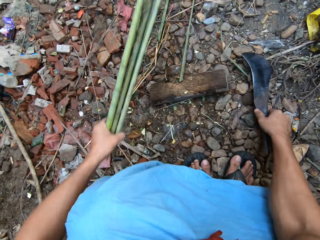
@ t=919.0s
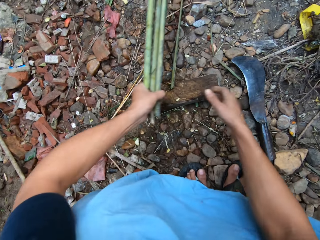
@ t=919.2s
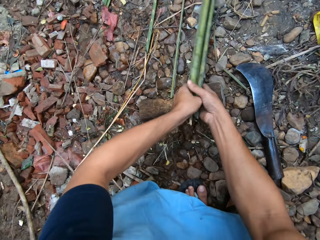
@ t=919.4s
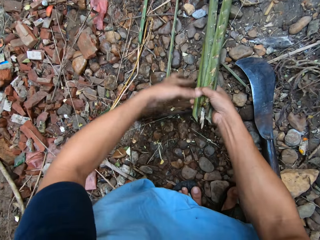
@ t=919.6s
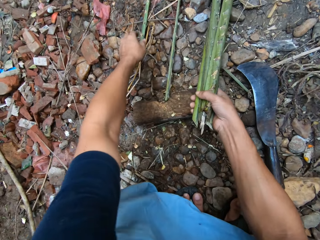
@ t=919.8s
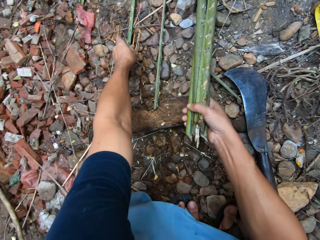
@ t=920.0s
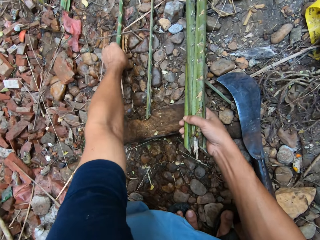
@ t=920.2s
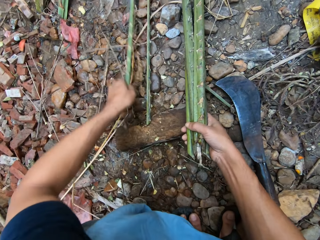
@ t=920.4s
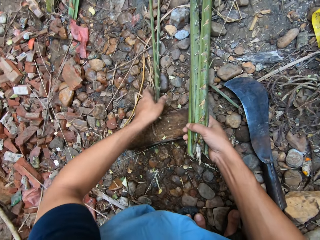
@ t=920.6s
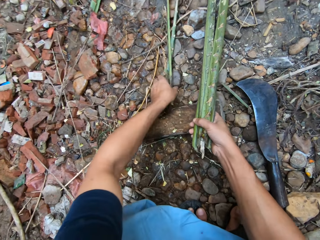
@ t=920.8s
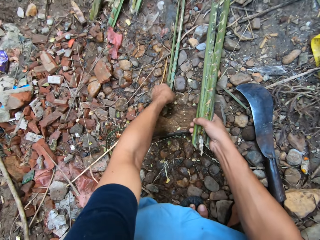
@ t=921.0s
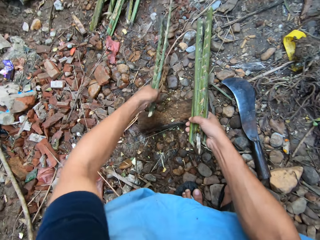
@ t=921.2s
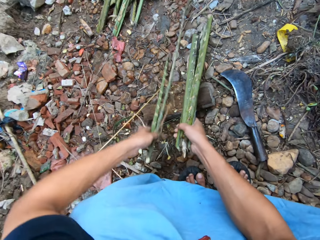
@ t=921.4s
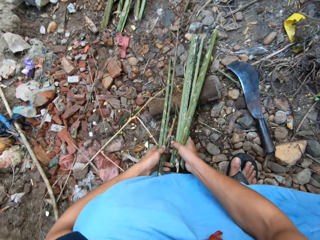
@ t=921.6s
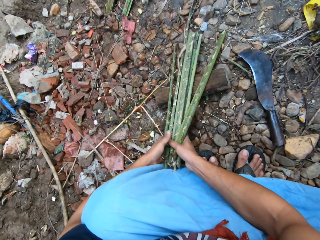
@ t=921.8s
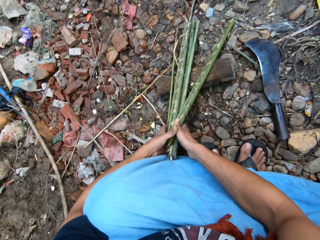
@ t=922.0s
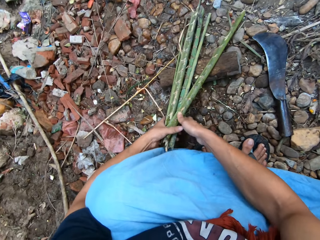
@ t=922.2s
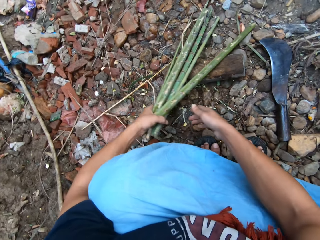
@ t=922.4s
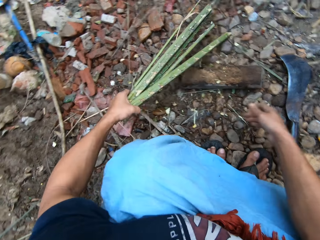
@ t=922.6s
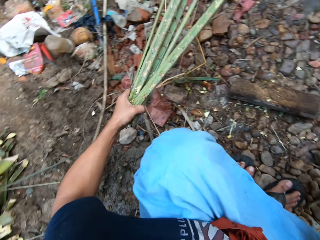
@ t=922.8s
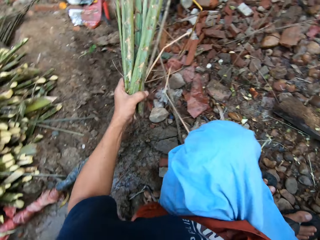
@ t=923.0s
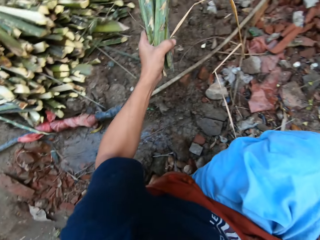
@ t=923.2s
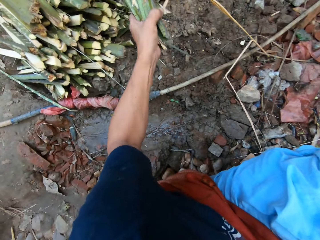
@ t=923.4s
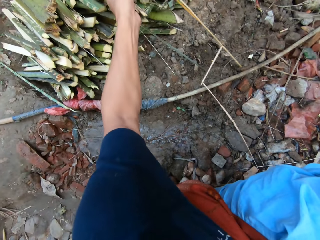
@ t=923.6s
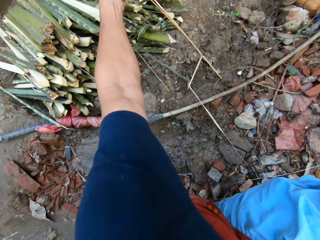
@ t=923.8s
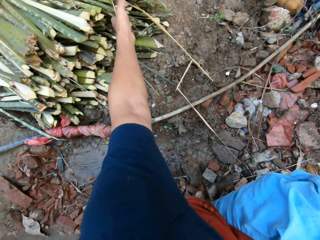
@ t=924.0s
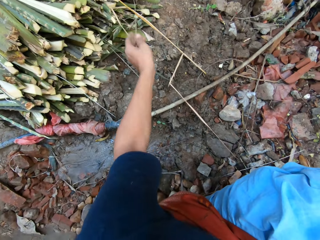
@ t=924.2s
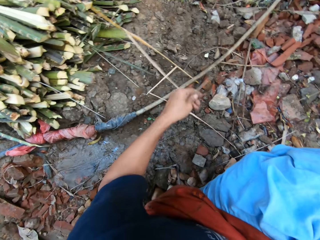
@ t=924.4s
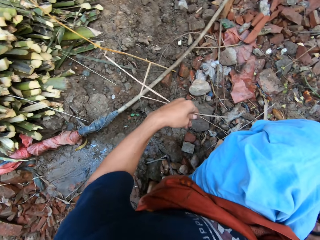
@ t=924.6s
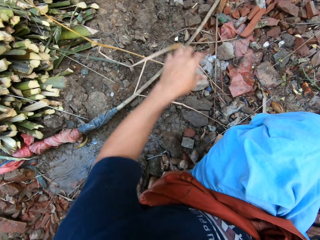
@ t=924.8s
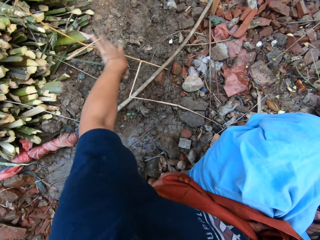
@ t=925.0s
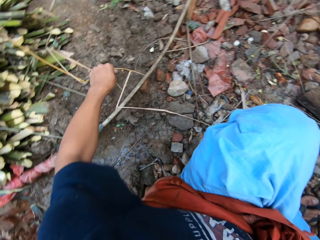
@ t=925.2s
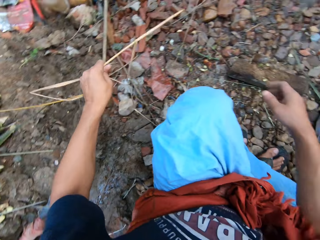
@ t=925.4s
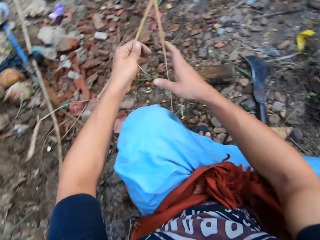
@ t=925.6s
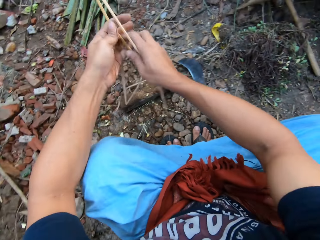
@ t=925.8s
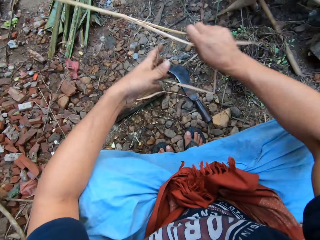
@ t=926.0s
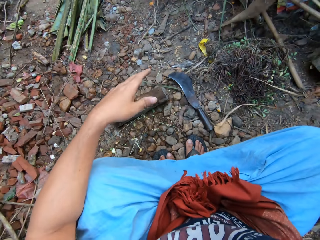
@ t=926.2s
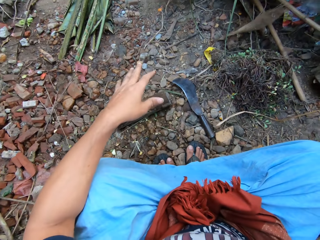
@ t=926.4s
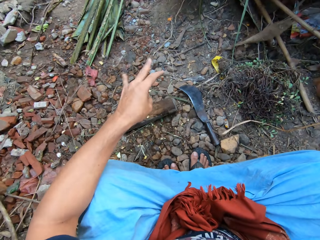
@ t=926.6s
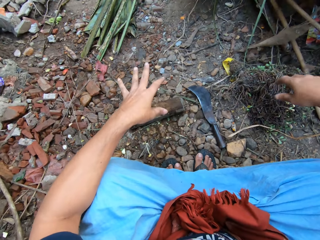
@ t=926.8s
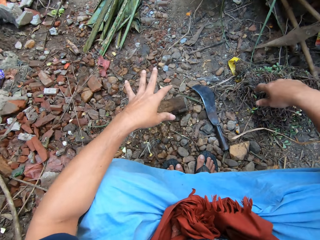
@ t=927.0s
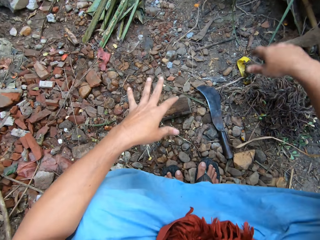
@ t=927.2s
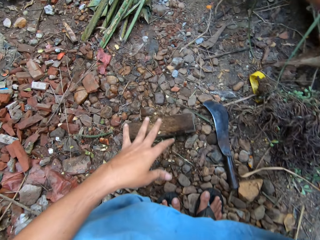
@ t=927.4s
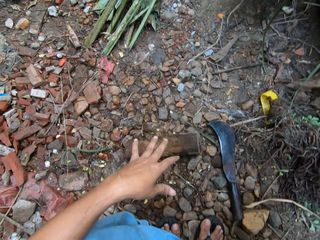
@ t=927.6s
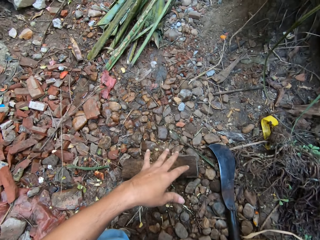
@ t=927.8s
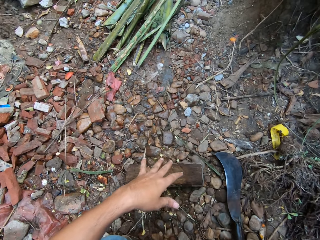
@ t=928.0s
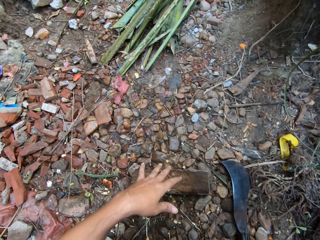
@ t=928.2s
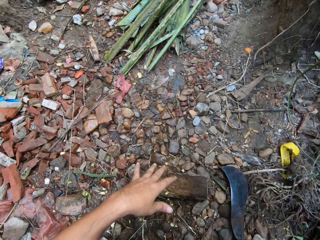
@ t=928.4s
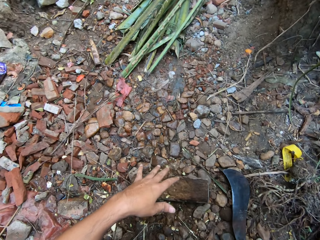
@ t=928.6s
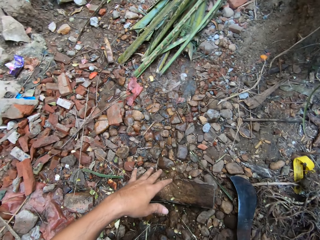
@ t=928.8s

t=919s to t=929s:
The camera wearer puts the machete down. He gathers all the short bamboo with both his hands. He puts the short bamboo on the pile of bamboo with his left hand. He pulls out thin bamboo strips from the pile of short bamboo with his left hand. He throws the thin strips on the ground with his right hand.

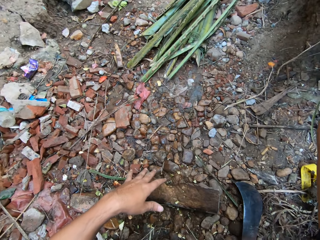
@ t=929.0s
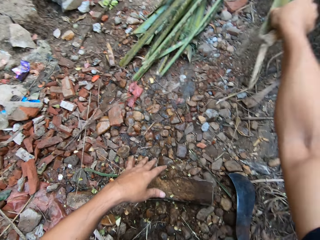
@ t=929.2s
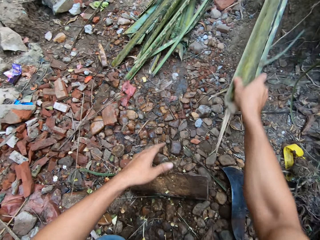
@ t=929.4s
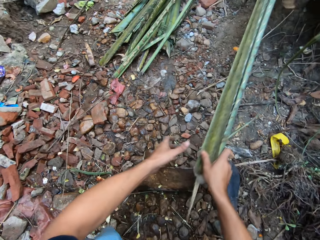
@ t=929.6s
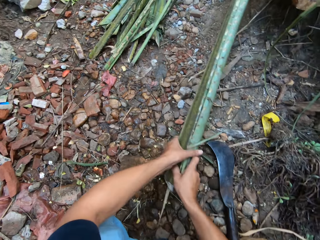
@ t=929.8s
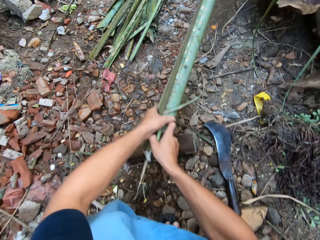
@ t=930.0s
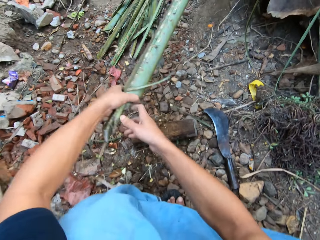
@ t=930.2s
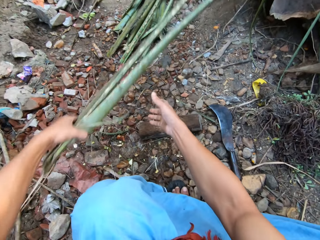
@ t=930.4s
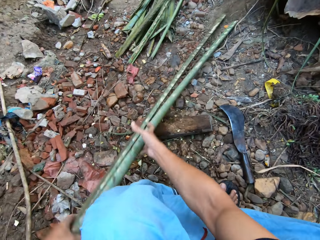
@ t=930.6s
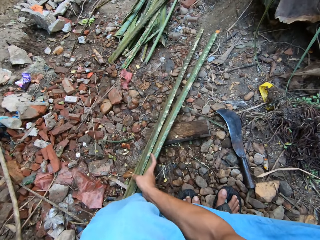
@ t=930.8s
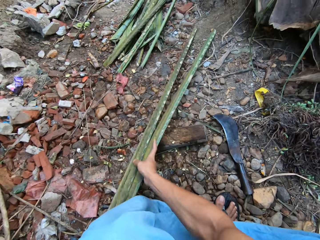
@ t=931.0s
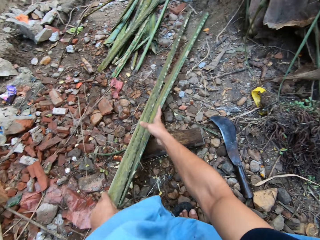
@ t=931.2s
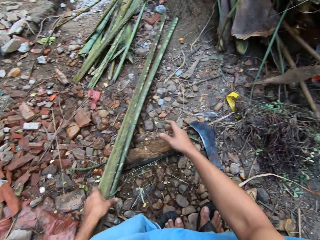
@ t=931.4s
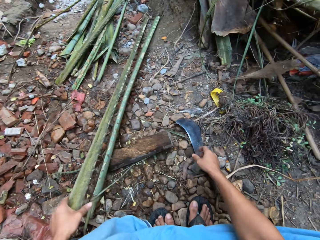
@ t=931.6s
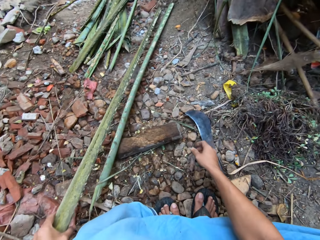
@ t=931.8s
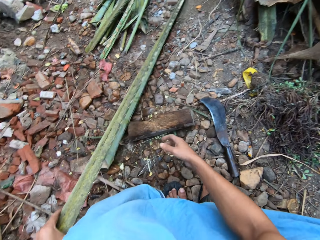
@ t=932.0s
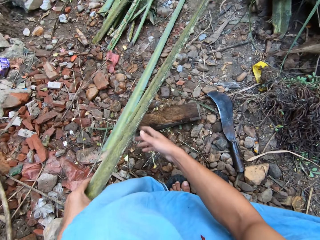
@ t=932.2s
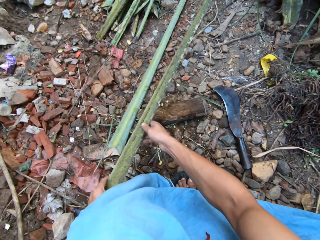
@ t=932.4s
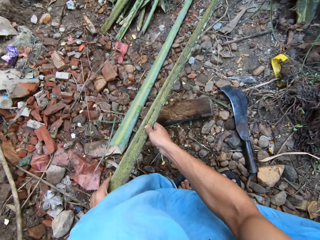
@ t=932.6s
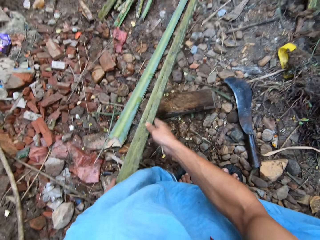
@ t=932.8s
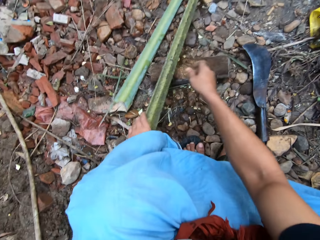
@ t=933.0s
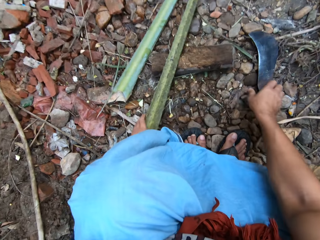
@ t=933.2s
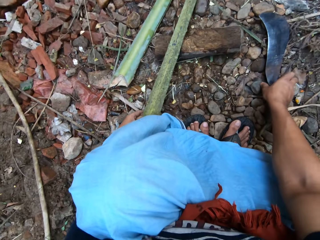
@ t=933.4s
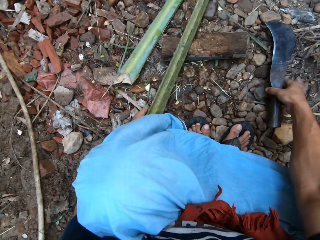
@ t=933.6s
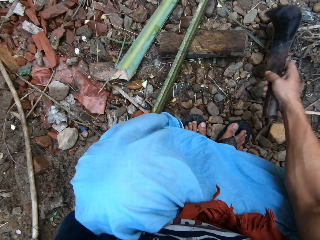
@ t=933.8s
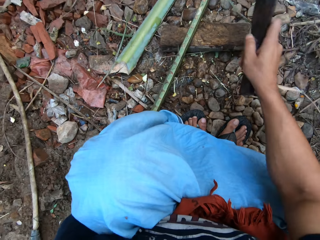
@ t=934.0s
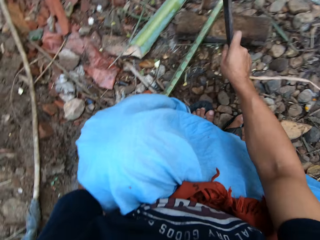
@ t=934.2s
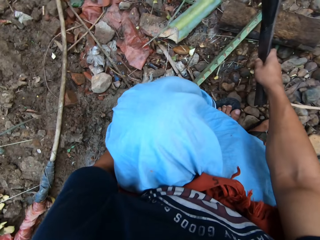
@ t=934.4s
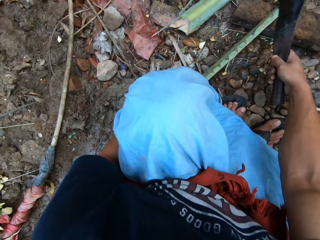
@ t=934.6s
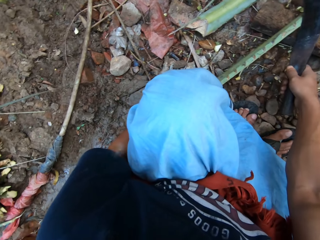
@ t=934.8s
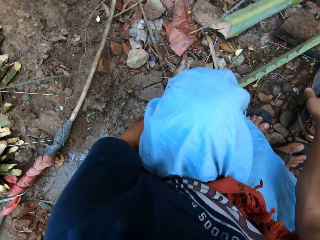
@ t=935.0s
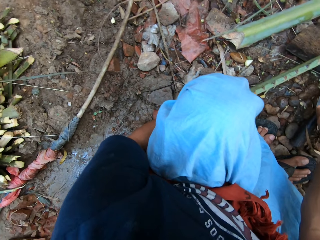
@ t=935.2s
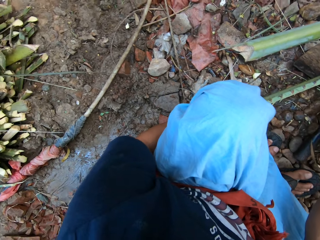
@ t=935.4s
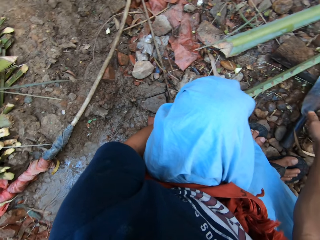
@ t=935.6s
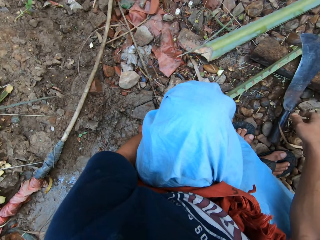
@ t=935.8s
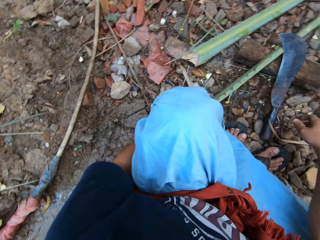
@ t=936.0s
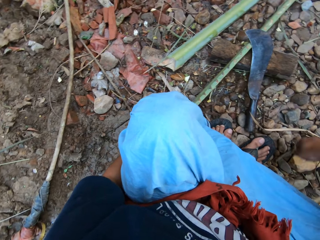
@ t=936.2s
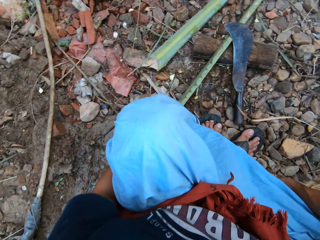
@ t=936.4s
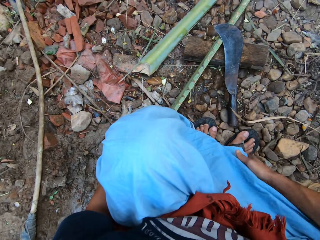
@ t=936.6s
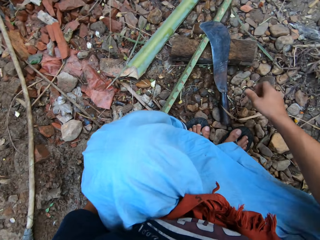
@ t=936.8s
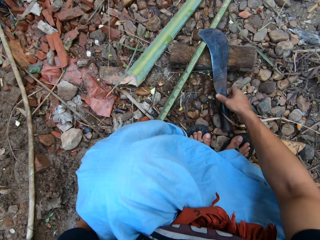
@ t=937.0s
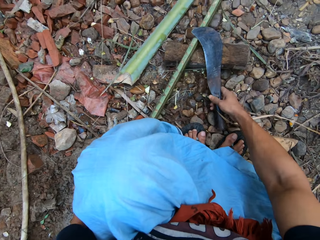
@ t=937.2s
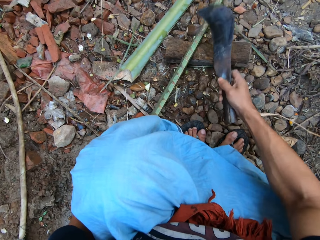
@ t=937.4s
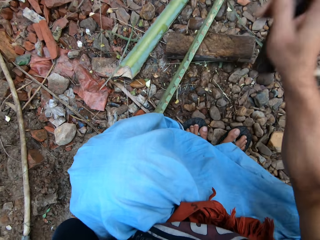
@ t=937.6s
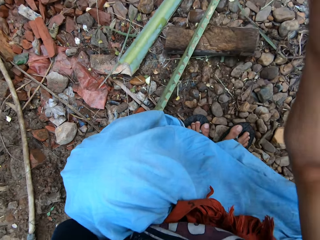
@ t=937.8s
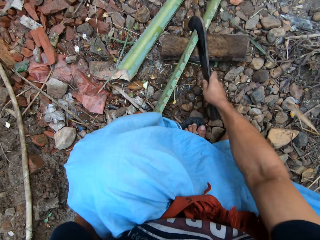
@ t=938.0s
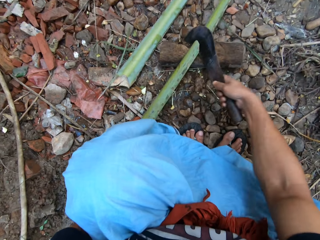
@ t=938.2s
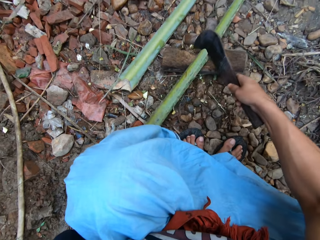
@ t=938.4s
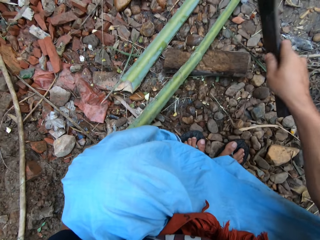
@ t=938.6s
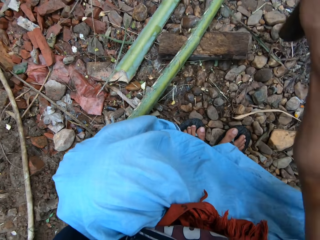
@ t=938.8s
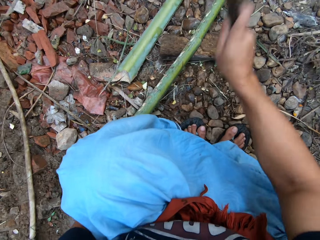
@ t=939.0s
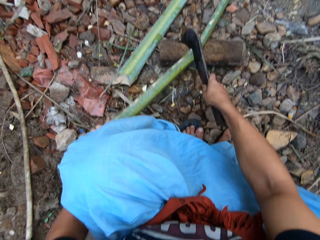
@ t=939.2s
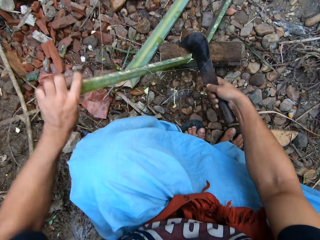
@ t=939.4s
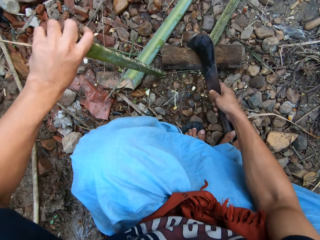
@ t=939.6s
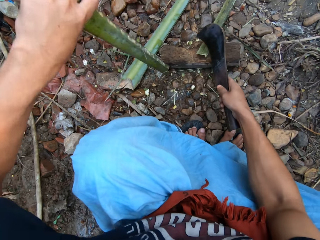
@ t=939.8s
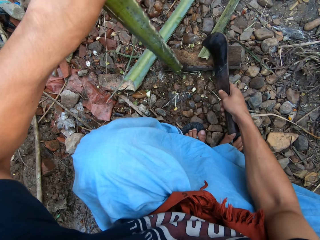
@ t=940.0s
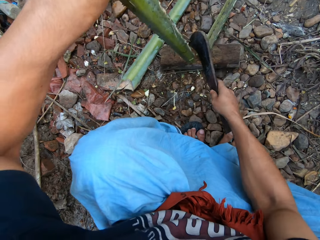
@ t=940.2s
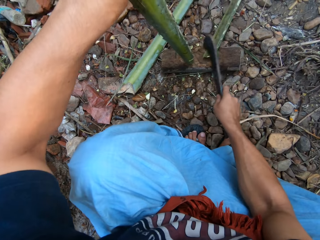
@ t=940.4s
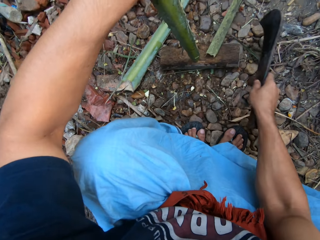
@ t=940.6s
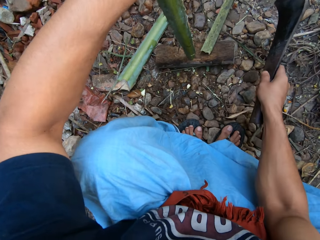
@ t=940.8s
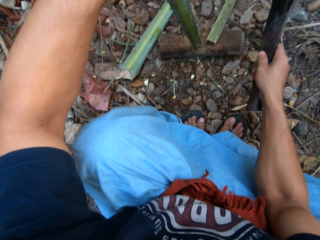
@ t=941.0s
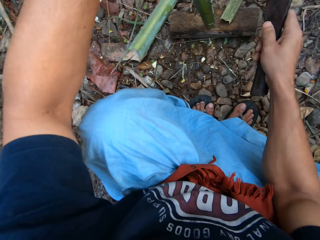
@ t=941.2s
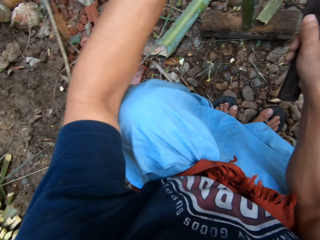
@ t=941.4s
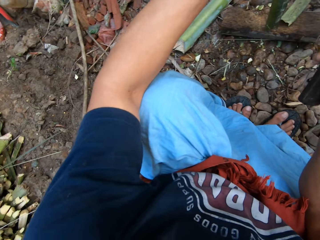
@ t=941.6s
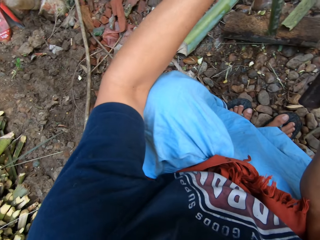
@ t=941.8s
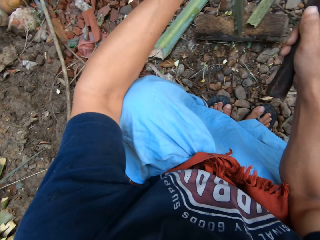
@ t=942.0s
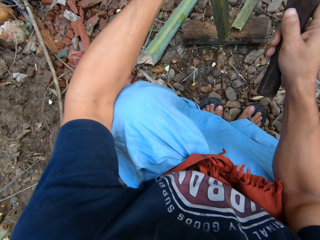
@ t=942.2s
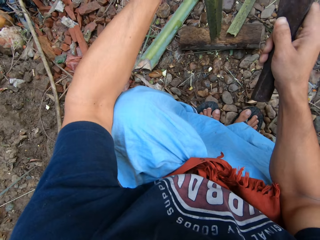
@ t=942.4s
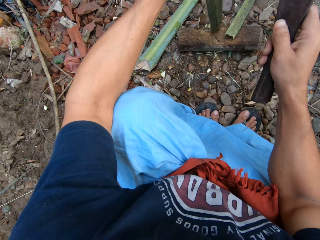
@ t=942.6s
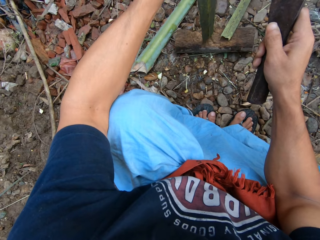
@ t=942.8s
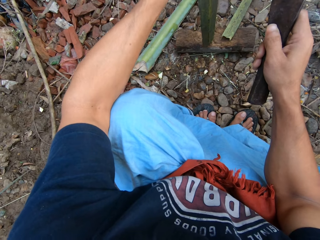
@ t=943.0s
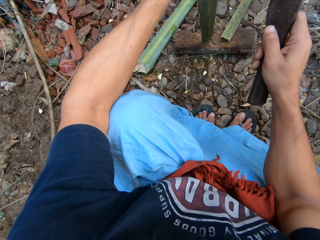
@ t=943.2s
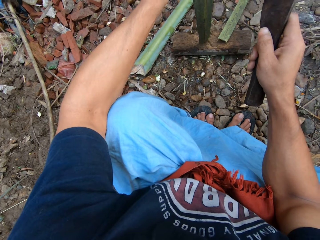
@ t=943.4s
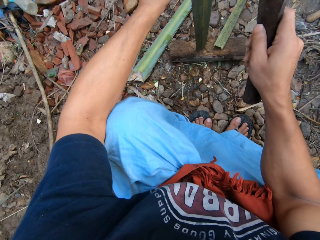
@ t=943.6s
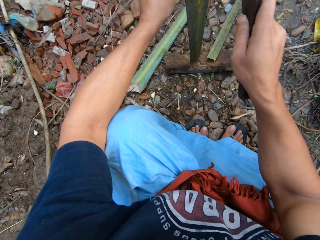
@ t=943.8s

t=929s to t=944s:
The camera wearer picks up a pair of long bamboo from another bunch of bamboo on the ground with his right hand. He puts one of the long bamboo on the cutting block with his left hand. He picks up the pruning knife from the ground with his right hand. He drops the pruning knife on the chopping block with his right hand. He cleans his right hand on his cloth. He touches his clothes. He picks up the pruning knife from the chopping board with his right hand. He cuts the long bamboo into pieces on the cutting block with the pruning knife in his right hand. He adjusts the short bamboo on the cutting block with his left hand.
